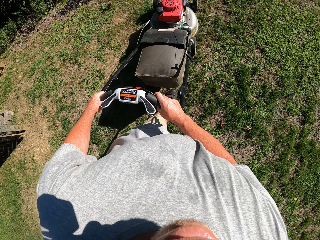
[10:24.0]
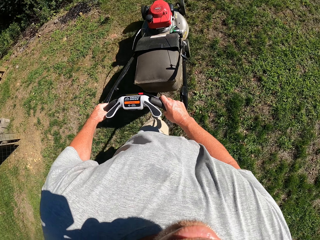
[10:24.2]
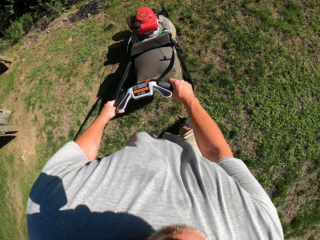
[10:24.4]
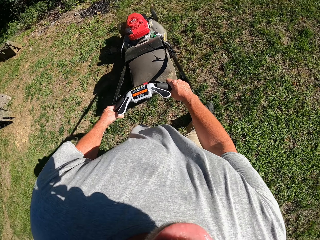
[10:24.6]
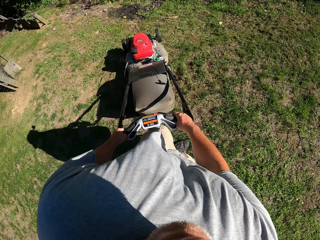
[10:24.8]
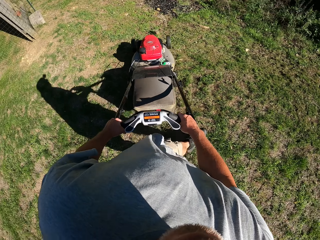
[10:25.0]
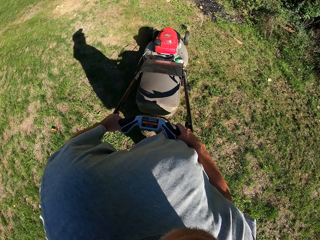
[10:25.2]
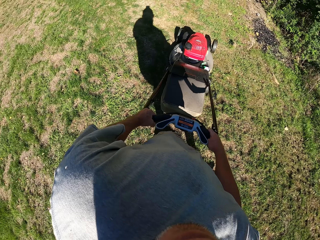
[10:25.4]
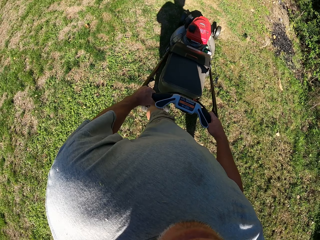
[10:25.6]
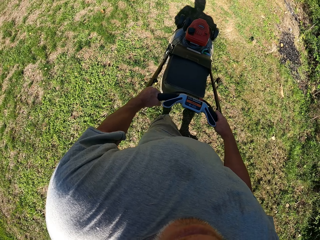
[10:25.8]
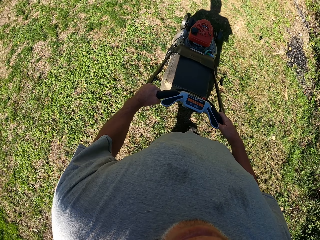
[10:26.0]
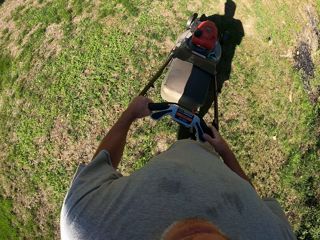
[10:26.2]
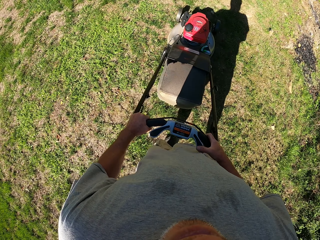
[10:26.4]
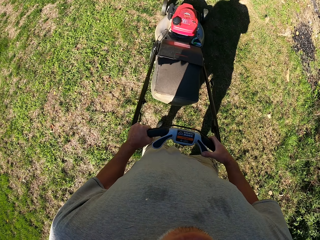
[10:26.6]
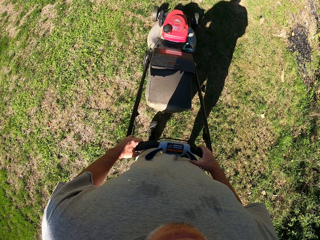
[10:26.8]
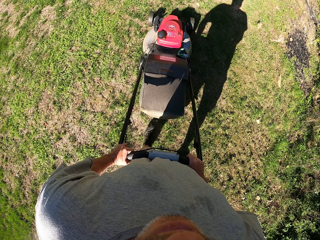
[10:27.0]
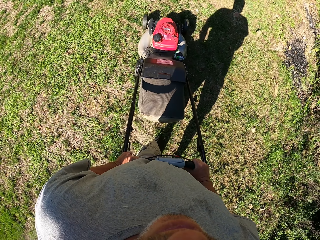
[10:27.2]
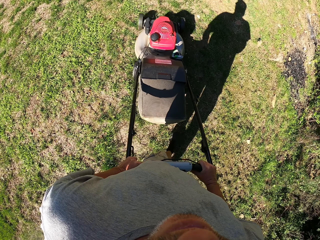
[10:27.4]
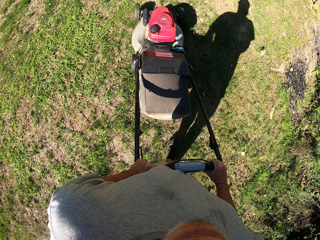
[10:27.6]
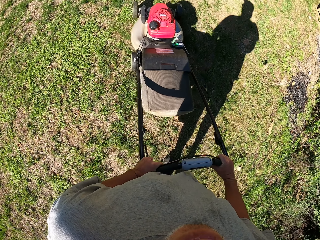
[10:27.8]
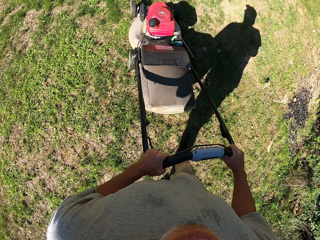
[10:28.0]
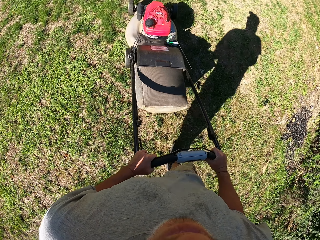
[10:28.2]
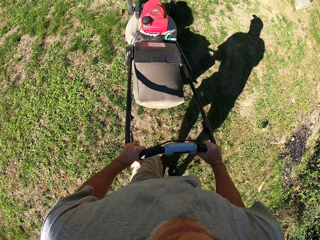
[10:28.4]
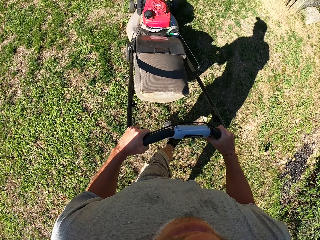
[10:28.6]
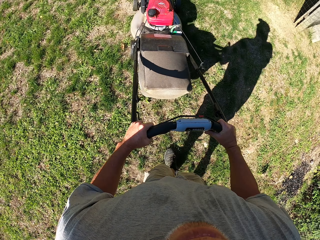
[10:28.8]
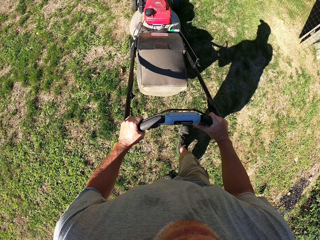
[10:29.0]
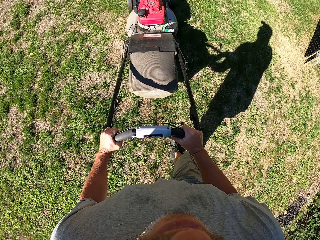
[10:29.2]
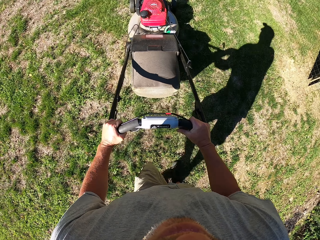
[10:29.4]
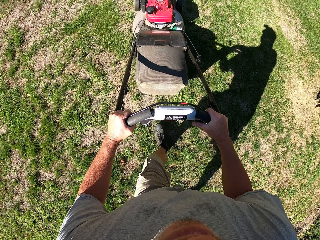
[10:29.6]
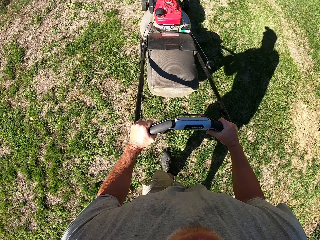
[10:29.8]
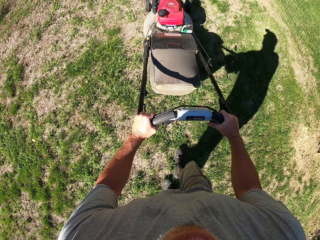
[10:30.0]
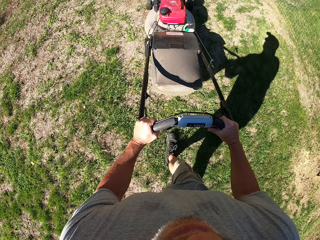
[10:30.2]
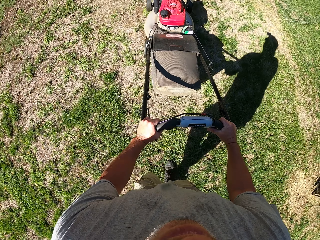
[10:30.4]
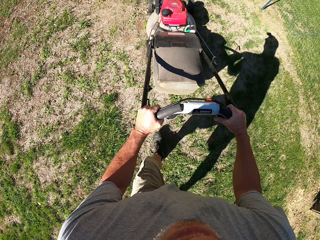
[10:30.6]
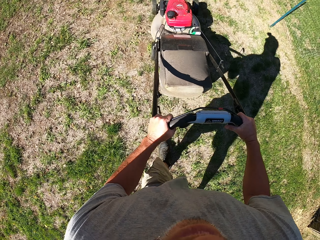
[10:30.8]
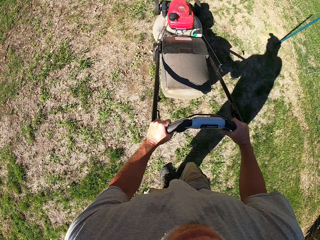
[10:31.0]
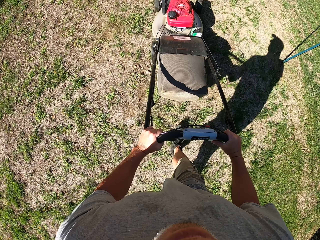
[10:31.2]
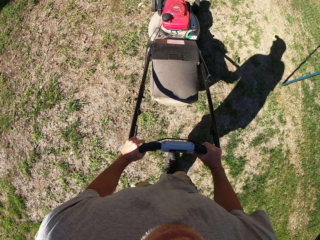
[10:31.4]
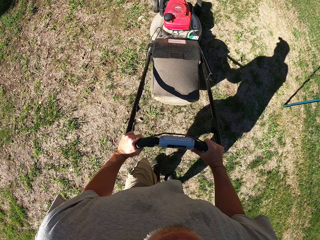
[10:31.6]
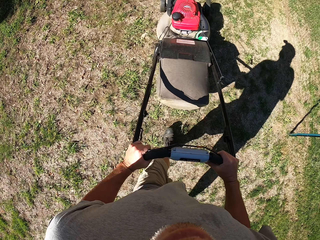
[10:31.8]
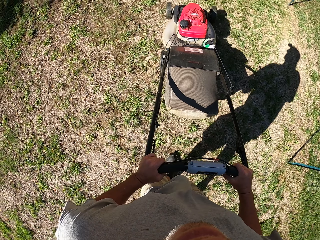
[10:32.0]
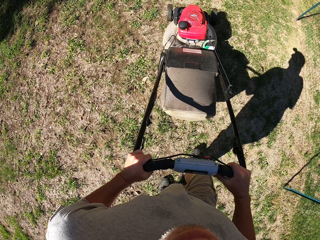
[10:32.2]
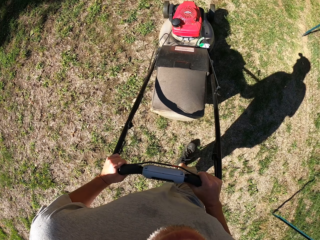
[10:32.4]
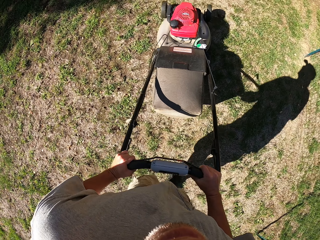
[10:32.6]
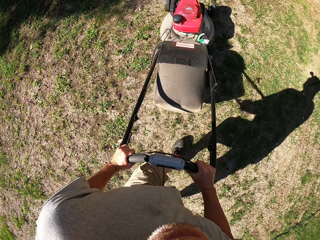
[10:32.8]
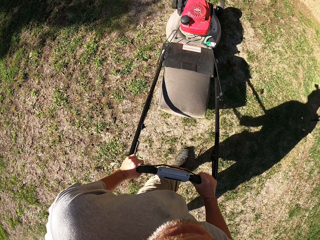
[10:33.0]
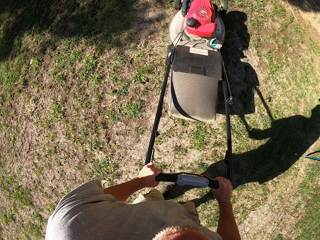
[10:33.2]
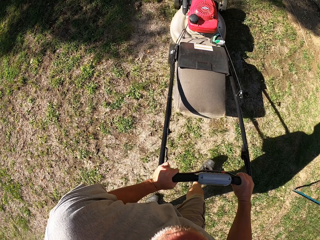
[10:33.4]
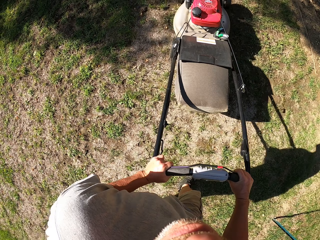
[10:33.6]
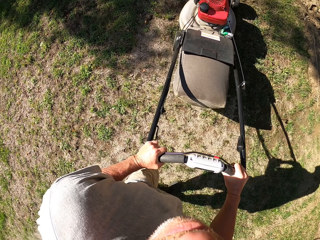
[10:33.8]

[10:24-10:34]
The camera wearer turns the lawn mower left. They push the lawn mower forward.

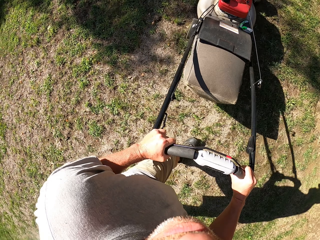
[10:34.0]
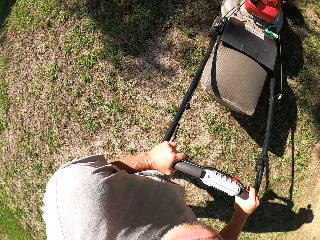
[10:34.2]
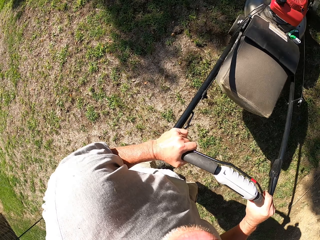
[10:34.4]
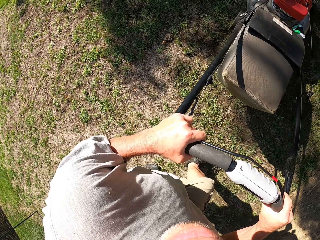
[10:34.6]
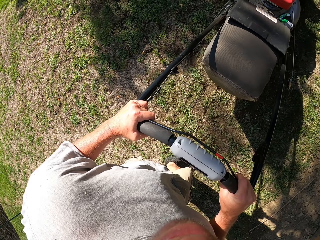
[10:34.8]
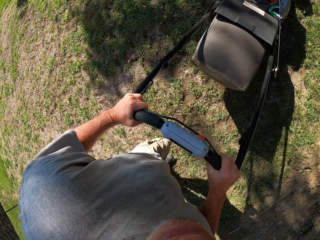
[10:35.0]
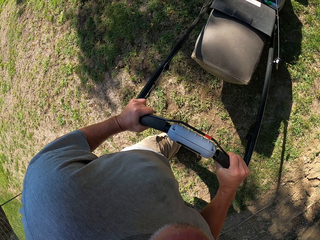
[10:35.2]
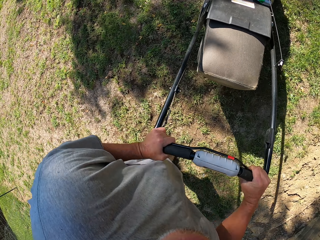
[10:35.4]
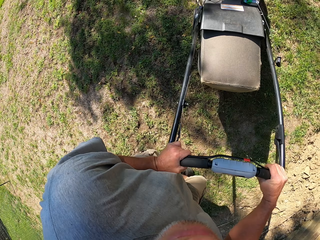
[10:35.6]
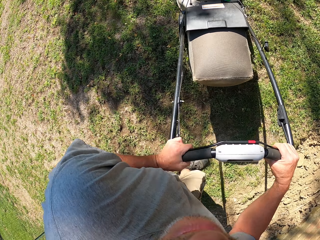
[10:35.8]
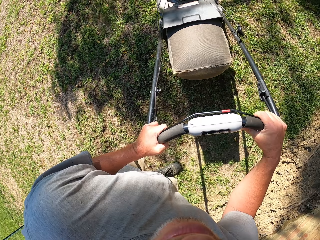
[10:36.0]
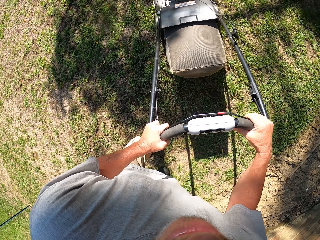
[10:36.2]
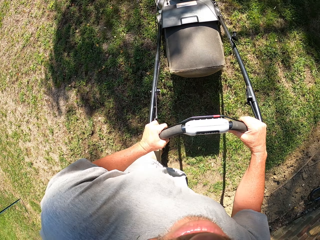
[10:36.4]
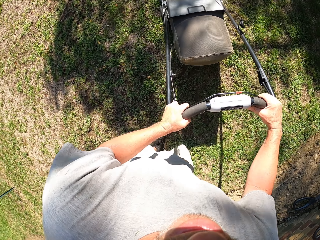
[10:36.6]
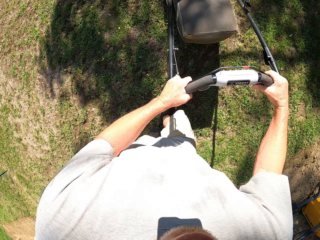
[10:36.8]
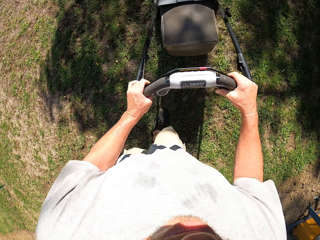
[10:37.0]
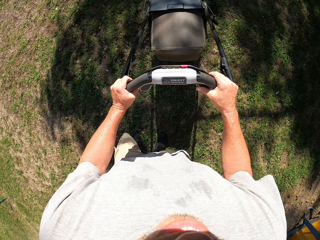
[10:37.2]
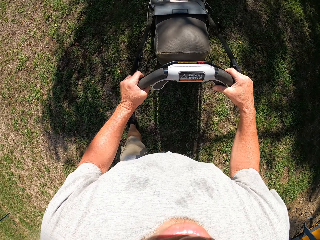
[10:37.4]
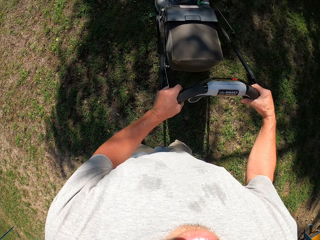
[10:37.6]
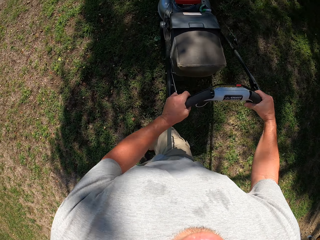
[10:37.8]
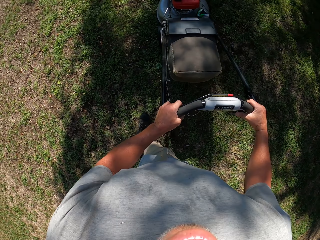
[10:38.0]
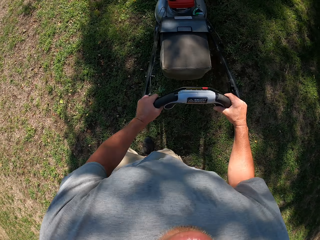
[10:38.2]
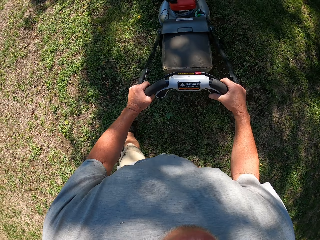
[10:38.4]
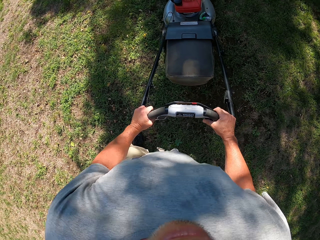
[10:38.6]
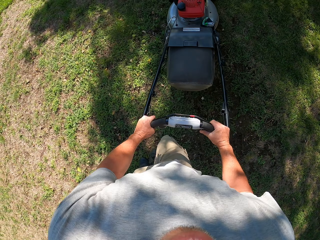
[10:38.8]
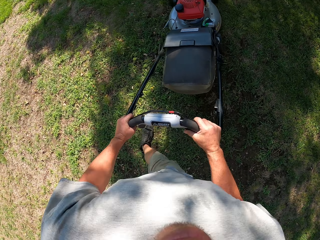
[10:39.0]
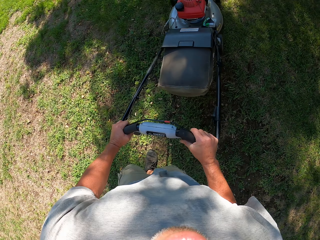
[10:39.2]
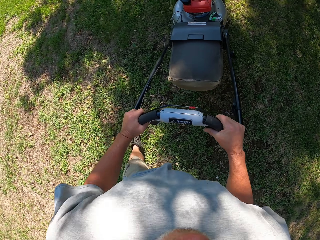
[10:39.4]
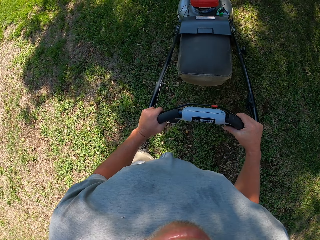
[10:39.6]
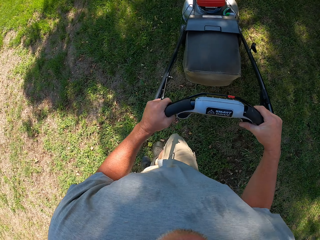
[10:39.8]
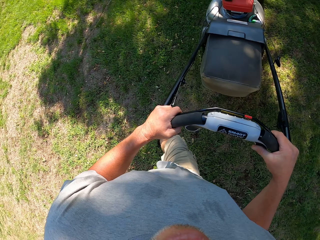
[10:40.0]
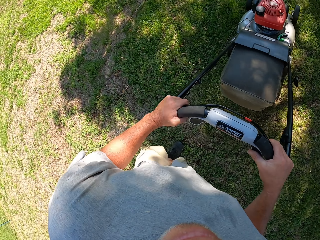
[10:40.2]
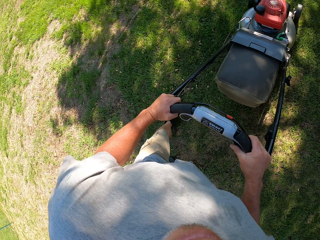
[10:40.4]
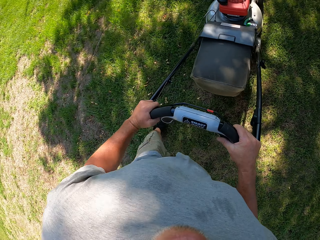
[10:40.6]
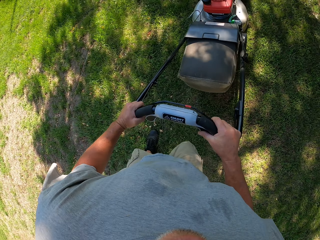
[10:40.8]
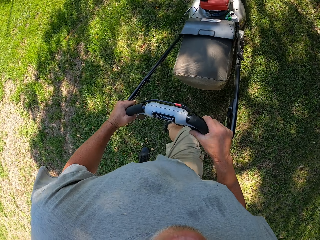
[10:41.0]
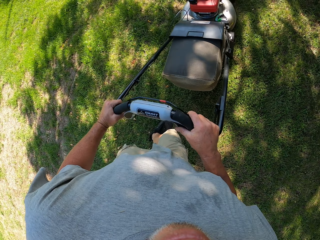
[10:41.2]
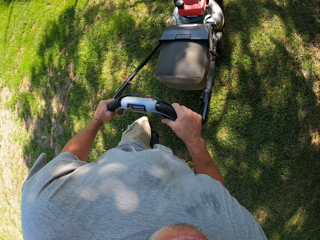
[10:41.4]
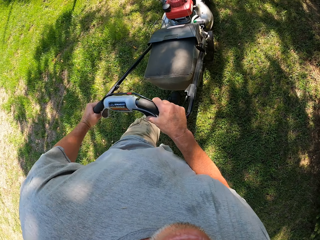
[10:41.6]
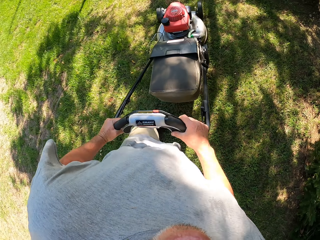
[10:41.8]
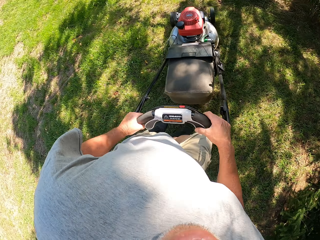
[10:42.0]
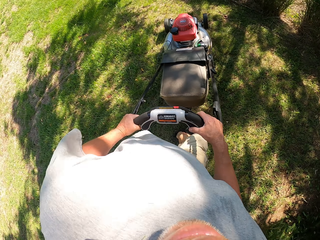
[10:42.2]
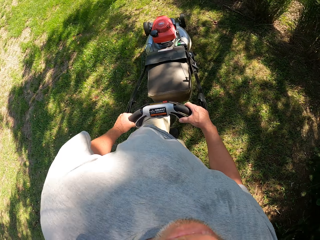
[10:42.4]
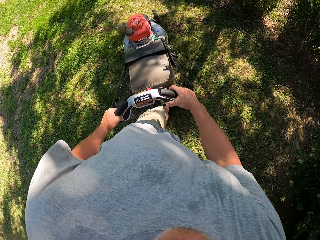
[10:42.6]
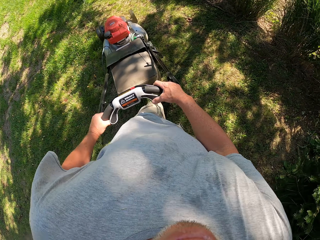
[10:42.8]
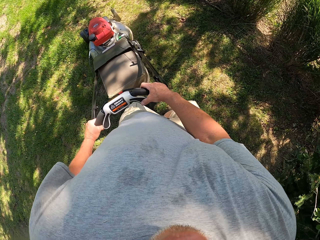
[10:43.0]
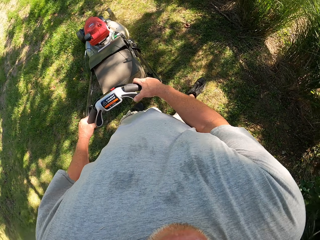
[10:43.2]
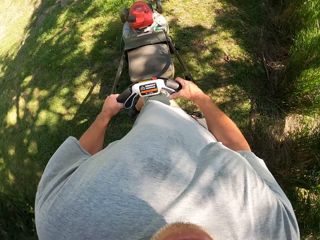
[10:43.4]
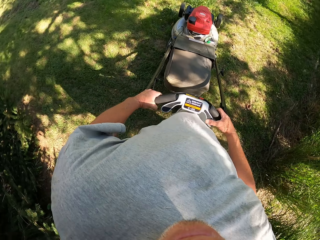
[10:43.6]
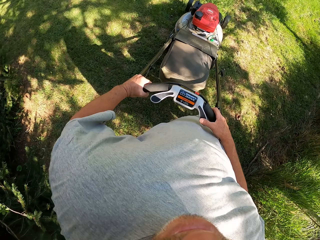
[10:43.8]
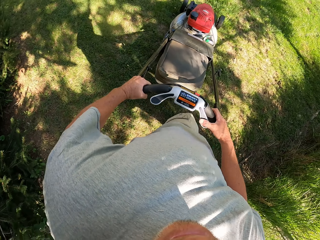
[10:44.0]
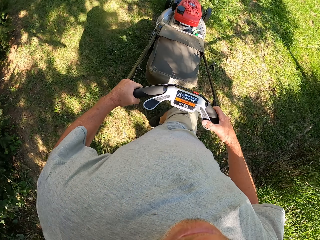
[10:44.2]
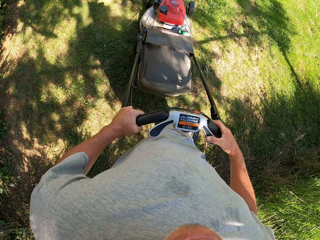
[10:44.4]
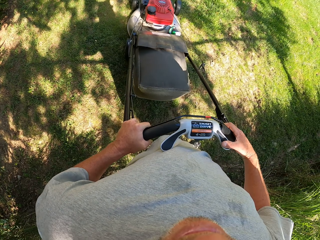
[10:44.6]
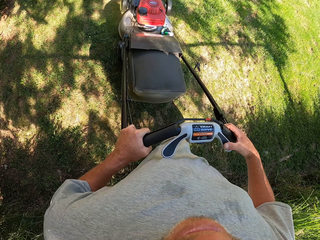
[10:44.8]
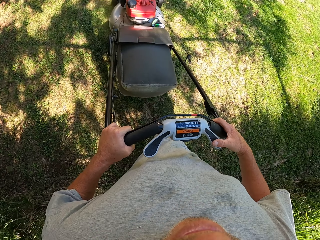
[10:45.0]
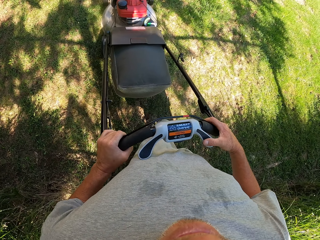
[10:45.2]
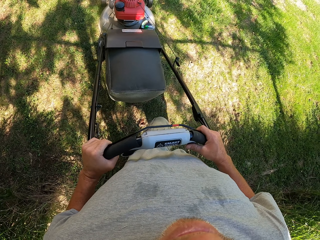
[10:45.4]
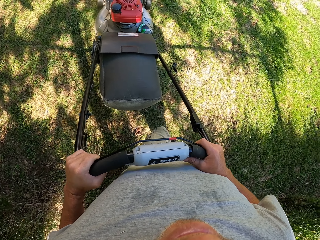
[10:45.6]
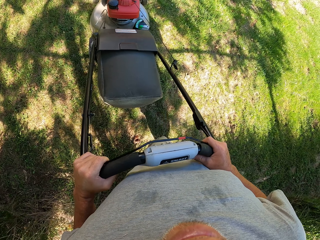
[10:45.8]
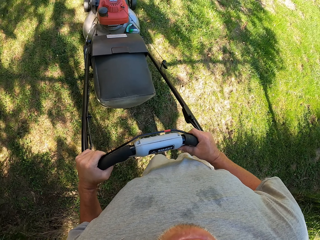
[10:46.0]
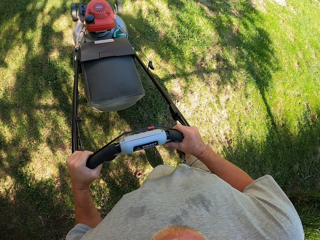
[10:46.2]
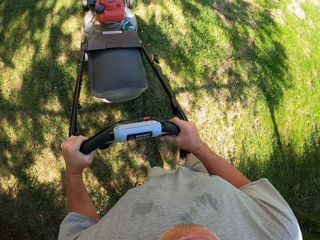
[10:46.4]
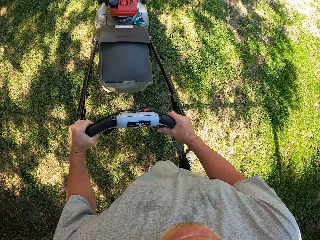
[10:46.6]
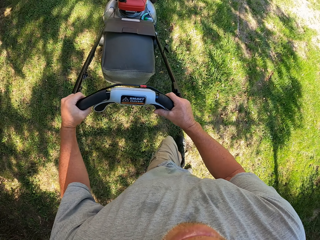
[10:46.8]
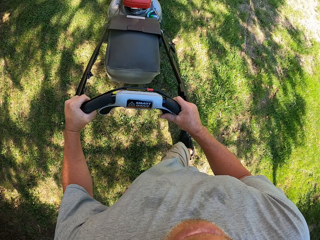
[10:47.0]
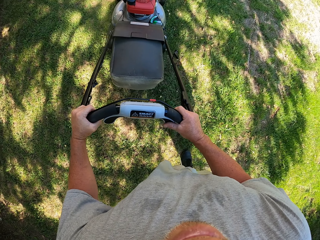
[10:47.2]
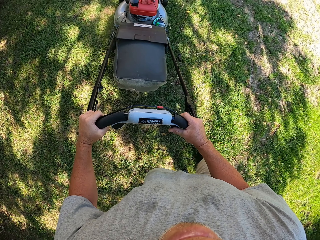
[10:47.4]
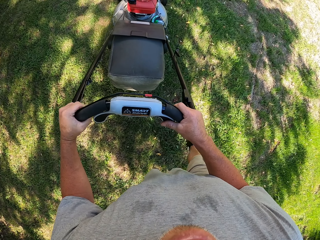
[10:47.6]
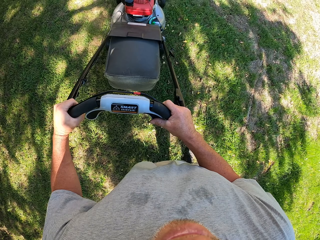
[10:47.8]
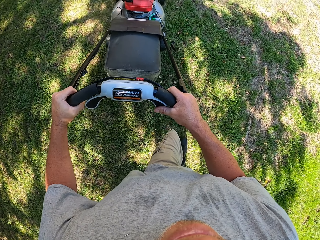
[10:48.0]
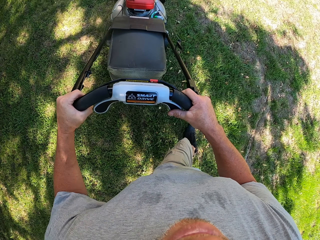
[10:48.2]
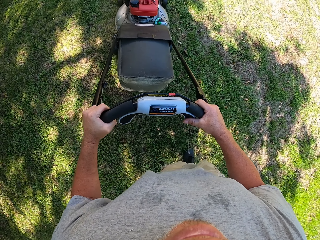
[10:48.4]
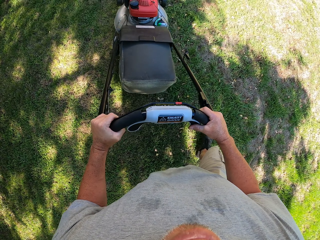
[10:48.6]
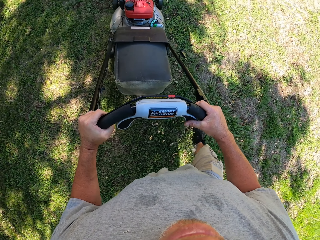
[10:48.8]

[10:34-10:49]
The camera wearer turns the lawn mower left. They push the lawn mower forward. They turn the lawn mower left. They push the lawn mower forward.
